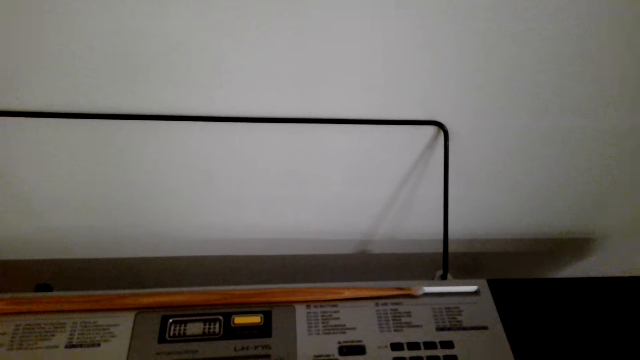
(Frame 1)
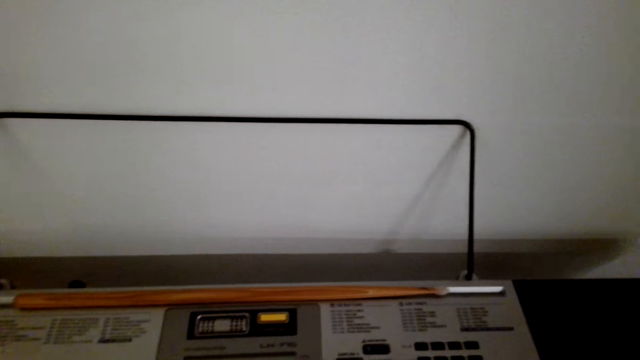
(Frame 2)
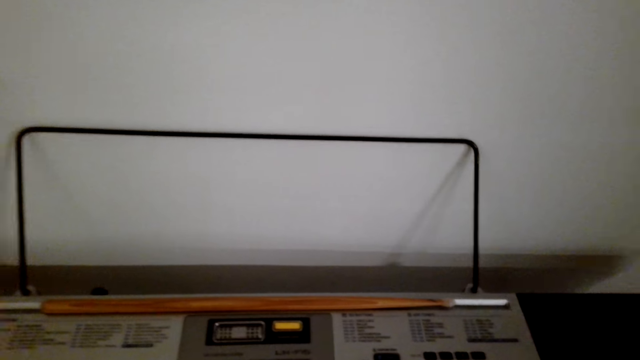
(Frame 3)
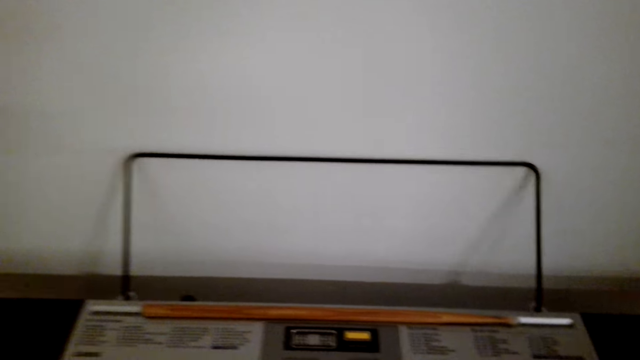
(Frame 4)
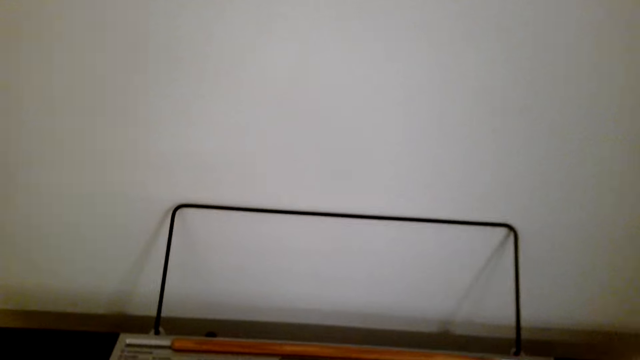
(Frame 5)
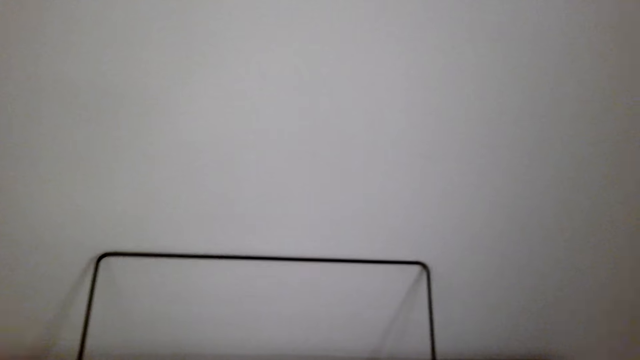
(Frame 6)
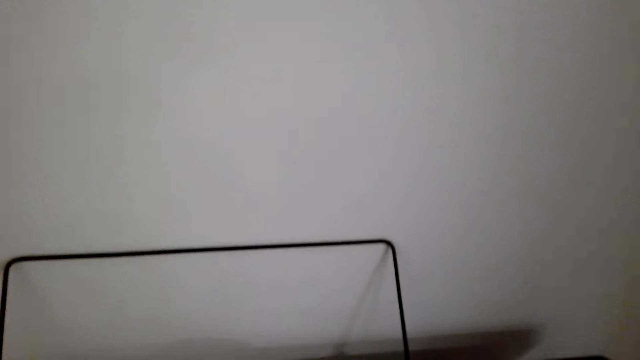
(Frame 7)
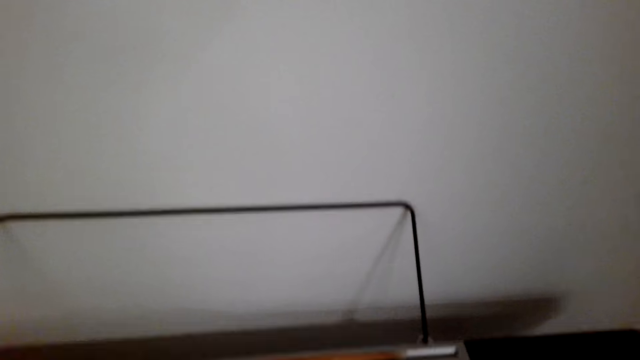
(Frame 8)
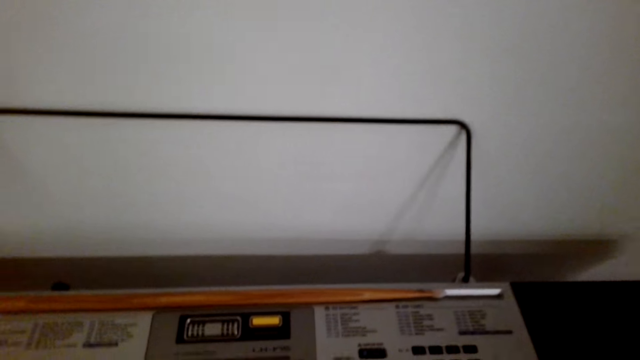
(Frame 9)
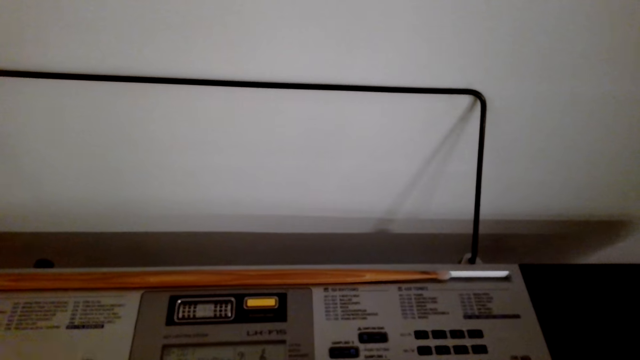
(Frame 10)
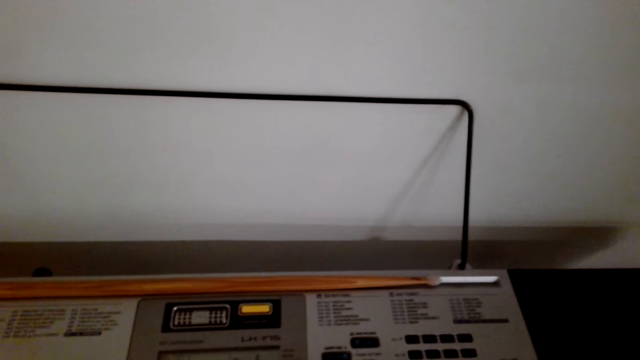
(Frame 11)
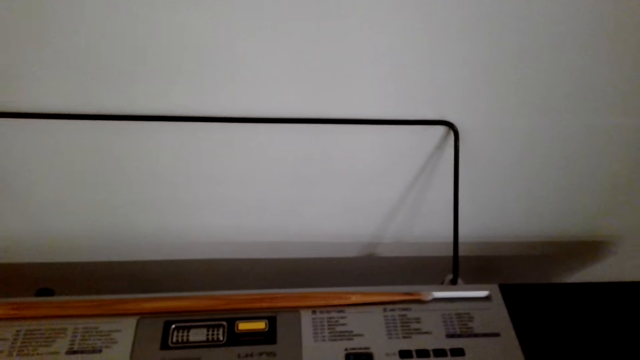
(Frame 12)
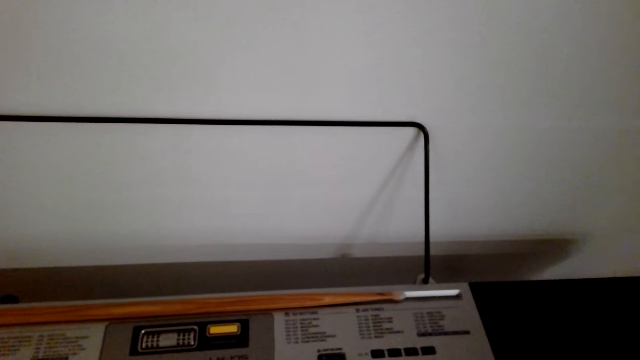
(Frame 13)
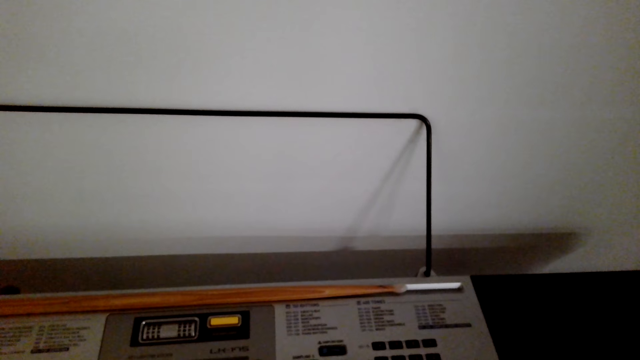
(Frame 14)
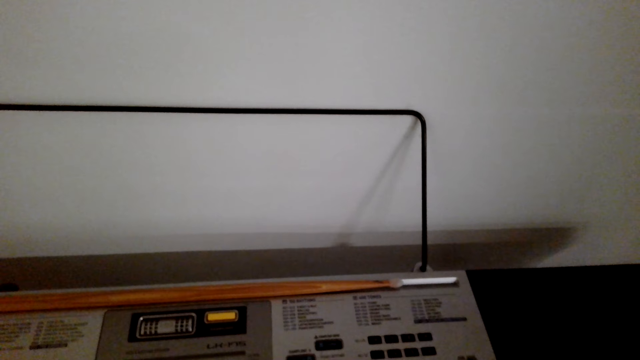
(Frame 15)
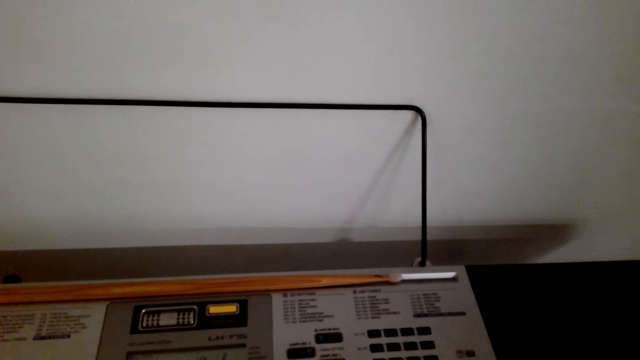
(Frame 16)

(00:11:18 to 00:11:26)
The camera wearer plays the piano.

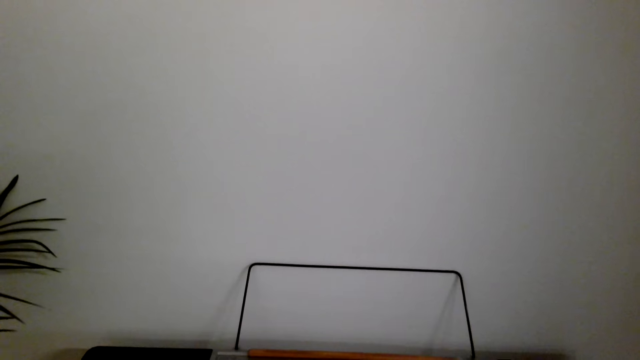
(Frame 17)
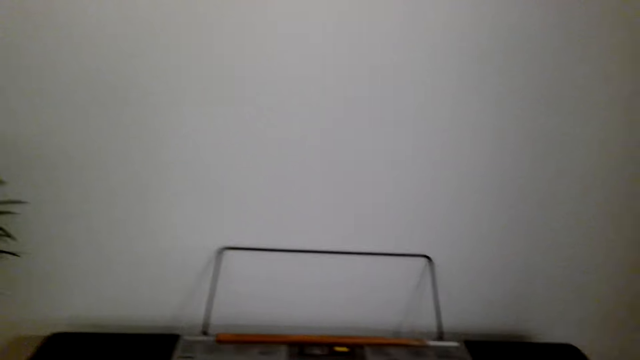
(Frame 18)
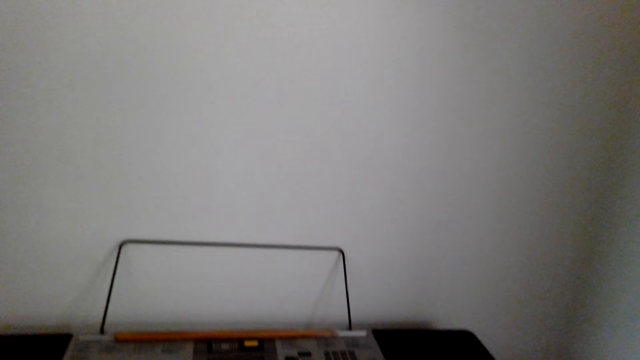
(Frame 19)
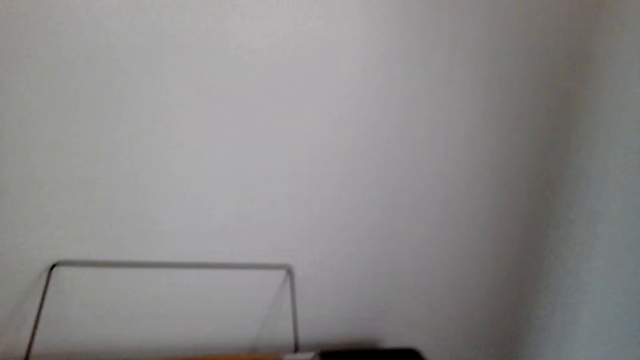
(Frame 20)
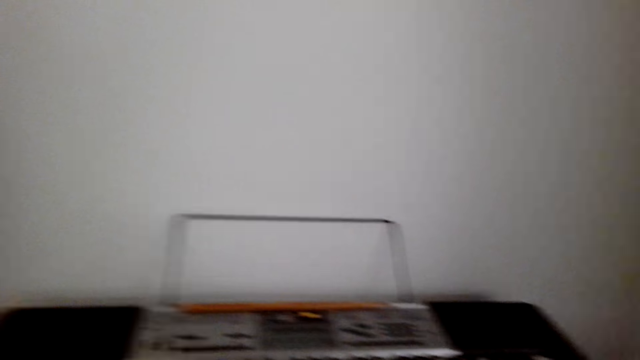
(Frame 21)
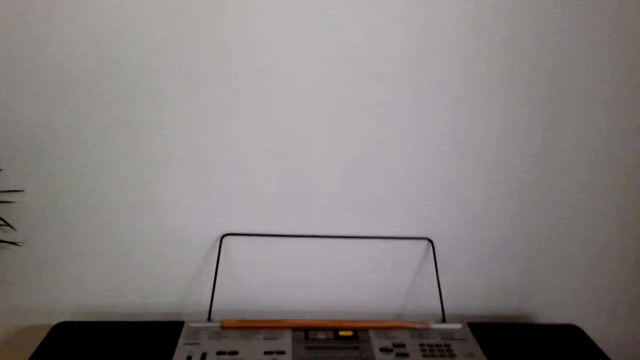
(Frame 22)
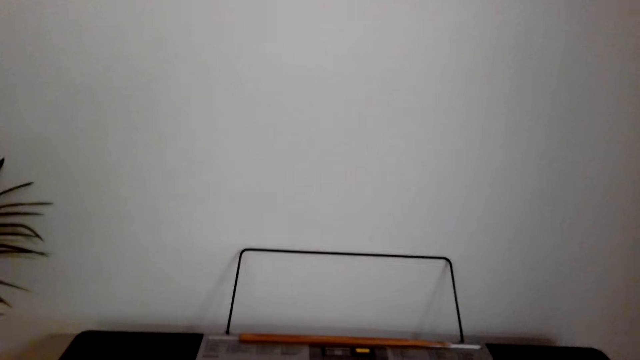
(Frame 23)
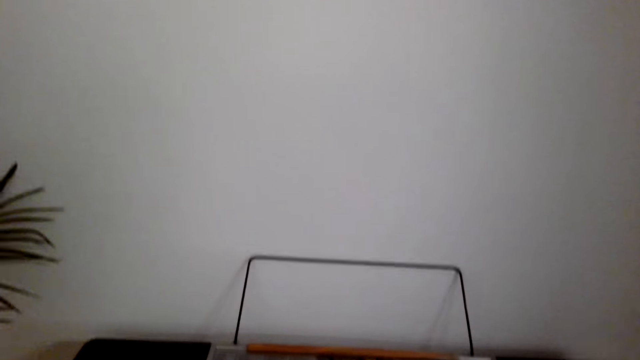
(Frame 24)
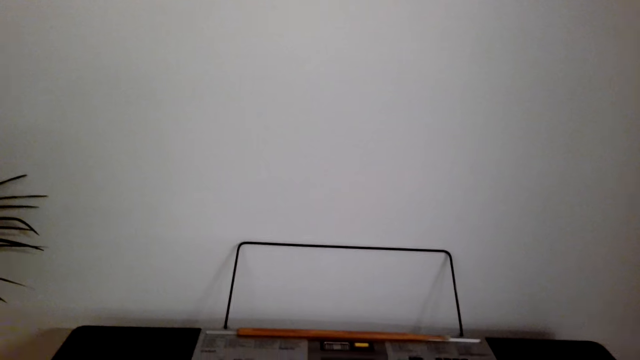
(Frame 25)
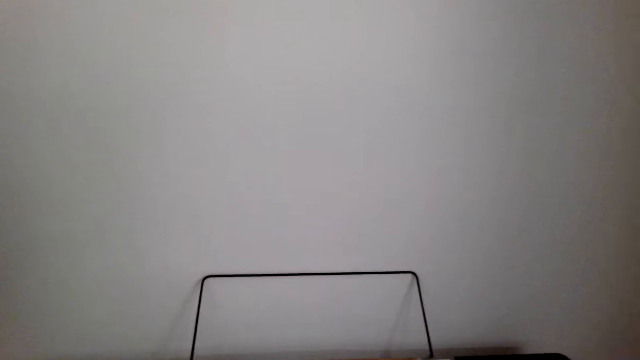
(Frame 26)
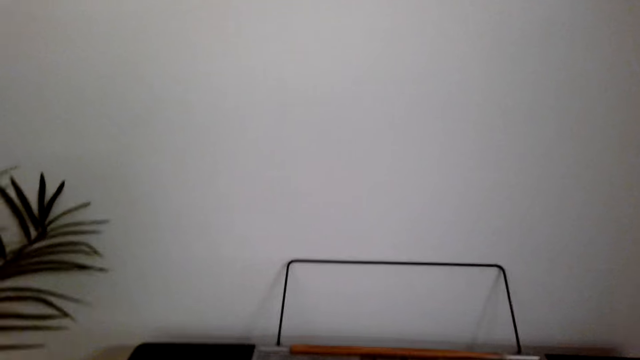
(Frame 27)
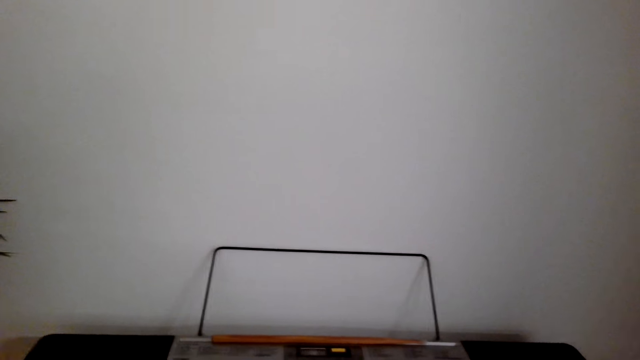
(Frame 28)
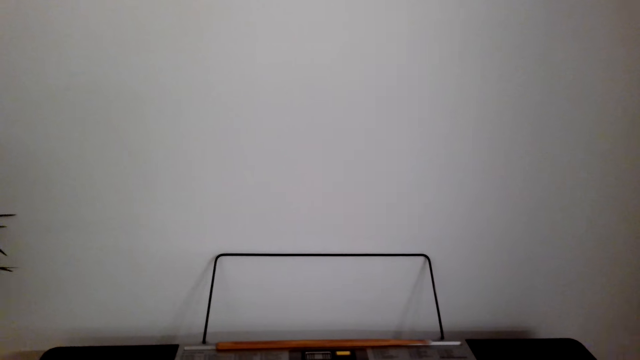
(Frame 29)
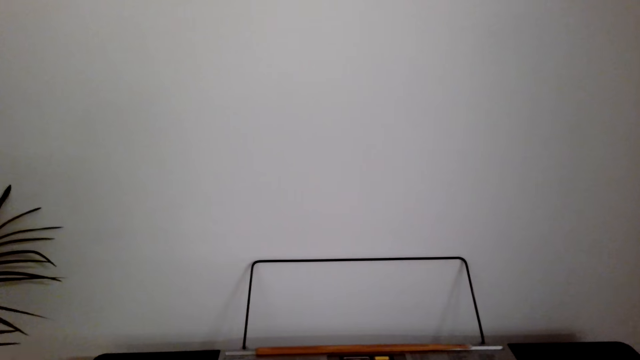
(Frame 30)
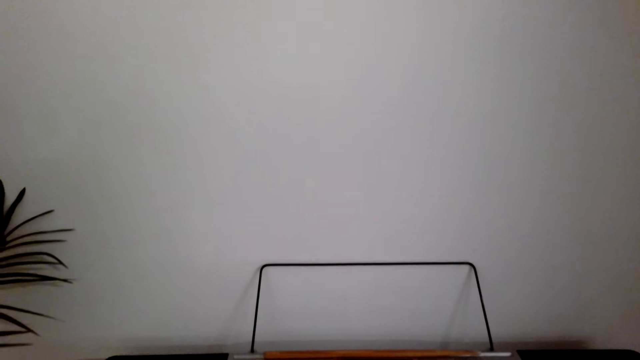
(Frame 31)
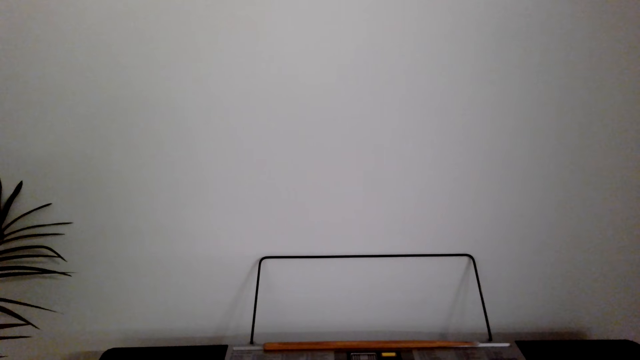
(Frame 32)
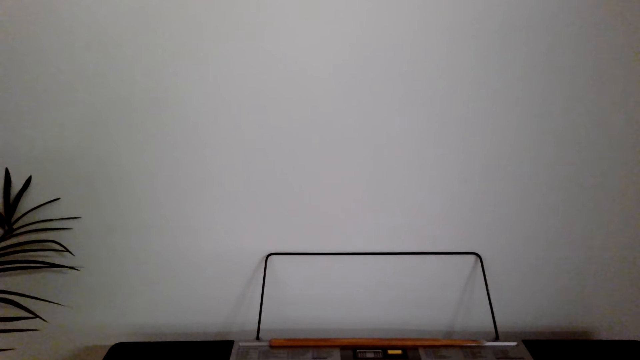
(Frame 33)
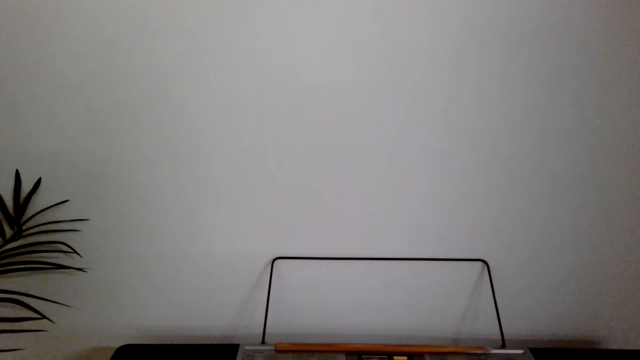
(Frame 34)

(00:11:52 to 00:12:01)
The camera wearer looks around the room. They play the piano.
